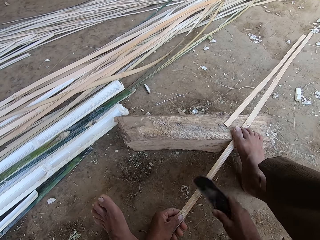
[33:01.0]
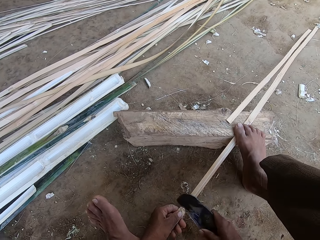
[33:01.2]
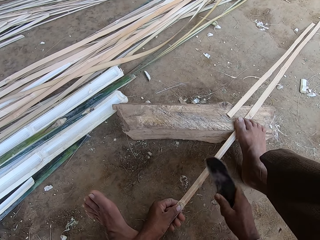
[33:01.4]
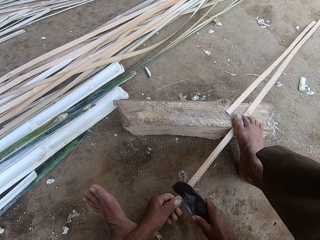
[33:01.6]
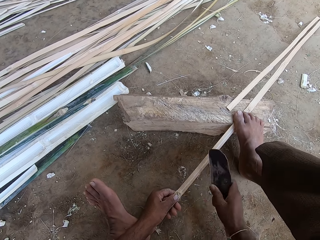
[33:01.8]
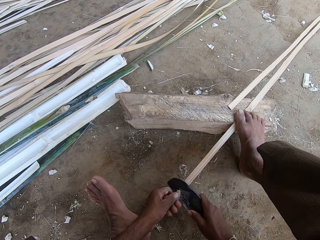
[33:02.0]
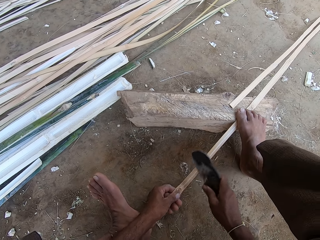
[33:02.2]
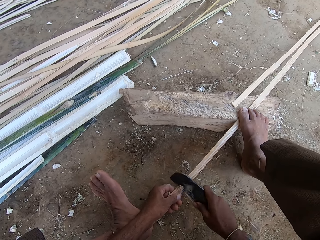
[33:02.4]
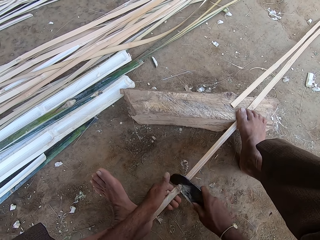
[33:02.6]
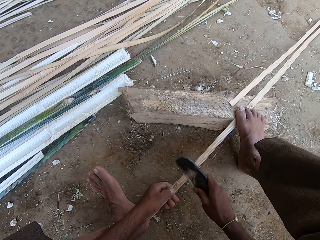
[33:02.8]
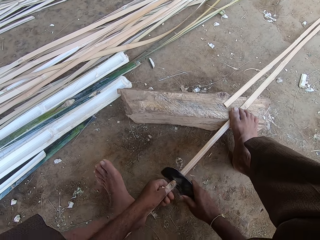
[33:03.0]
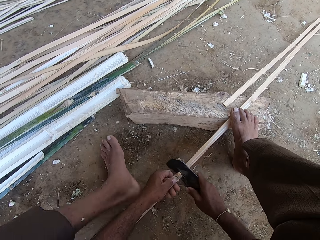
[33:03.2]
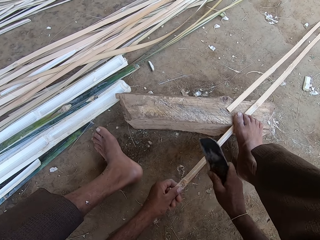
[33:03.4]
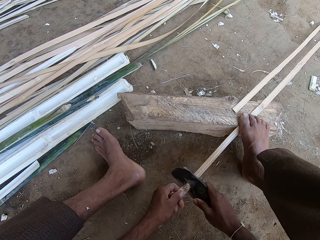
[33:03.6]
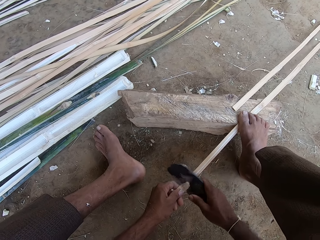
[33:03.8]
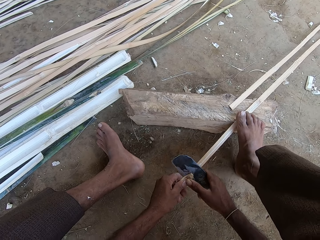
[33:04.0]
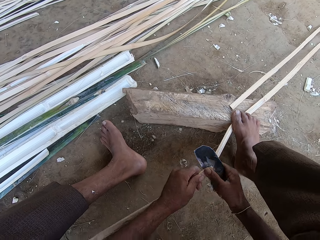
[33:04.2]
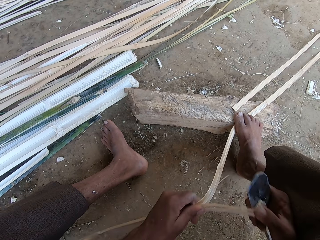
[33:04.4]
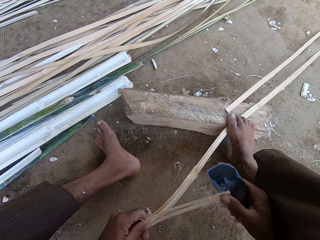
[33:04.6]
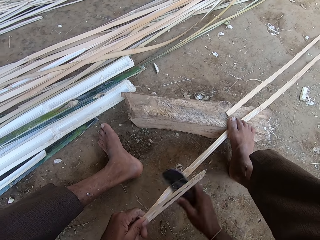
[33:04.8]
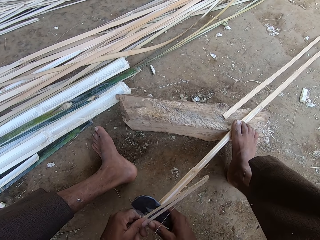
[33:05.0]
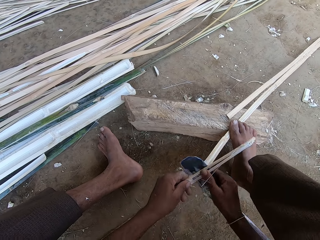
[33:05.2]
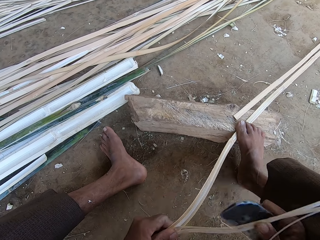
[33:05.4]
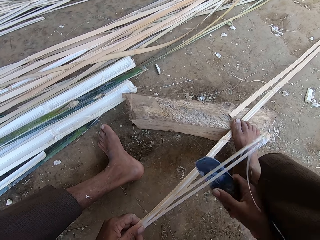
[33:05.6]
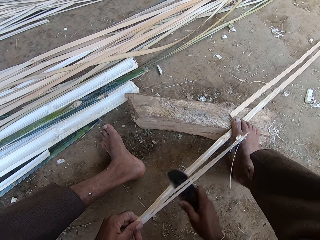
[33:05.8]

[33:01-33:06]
The camera wearer splits the reed with the machete.

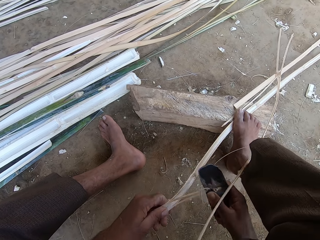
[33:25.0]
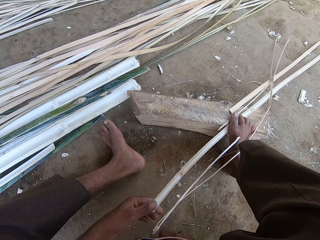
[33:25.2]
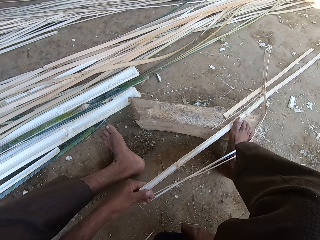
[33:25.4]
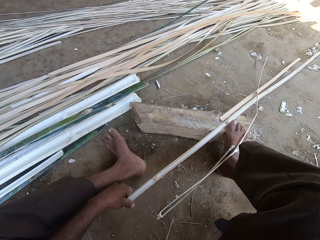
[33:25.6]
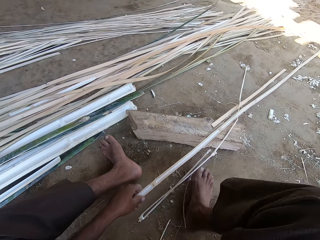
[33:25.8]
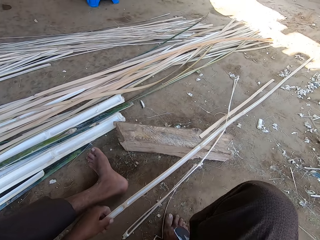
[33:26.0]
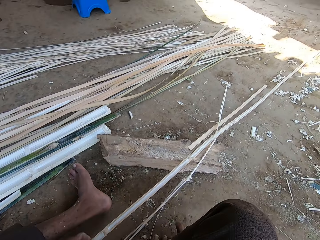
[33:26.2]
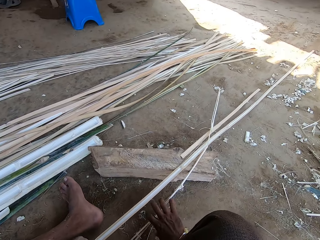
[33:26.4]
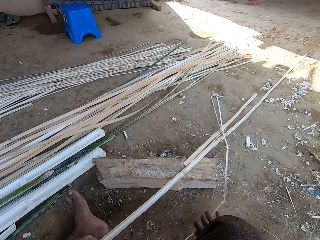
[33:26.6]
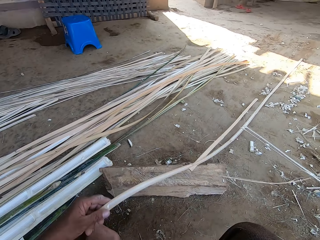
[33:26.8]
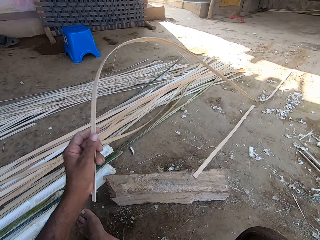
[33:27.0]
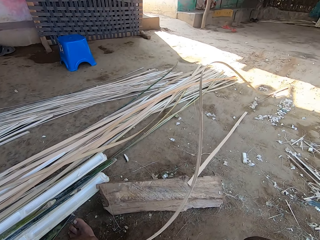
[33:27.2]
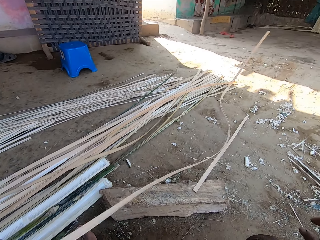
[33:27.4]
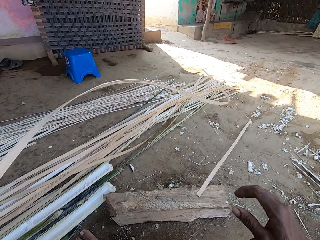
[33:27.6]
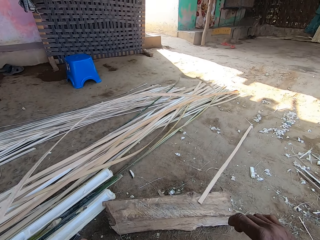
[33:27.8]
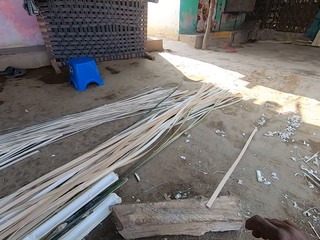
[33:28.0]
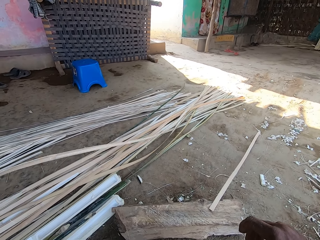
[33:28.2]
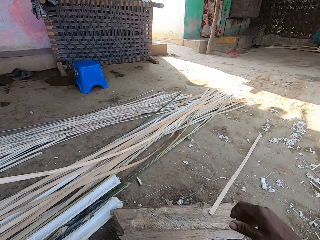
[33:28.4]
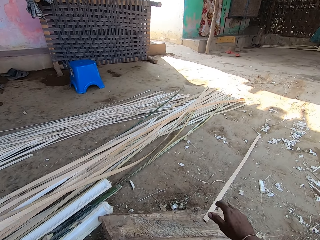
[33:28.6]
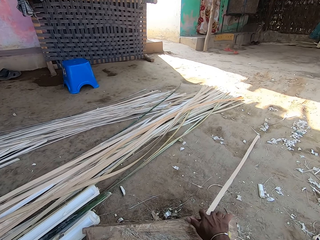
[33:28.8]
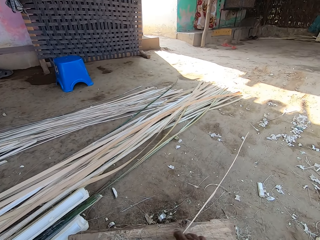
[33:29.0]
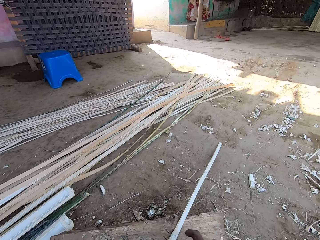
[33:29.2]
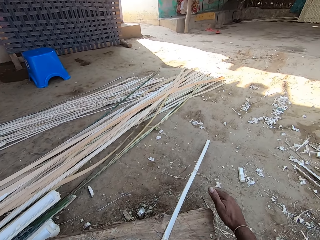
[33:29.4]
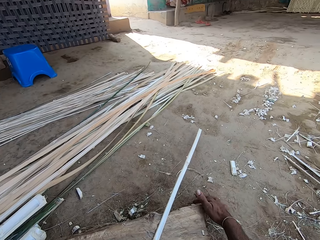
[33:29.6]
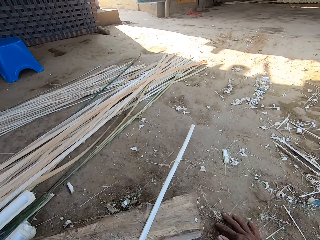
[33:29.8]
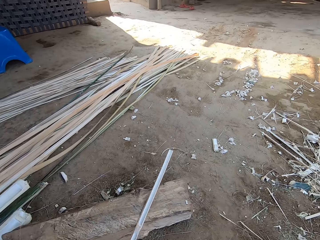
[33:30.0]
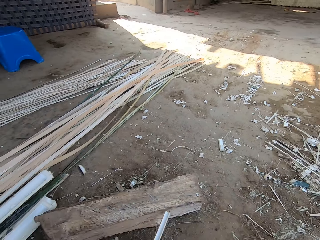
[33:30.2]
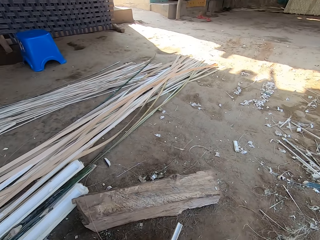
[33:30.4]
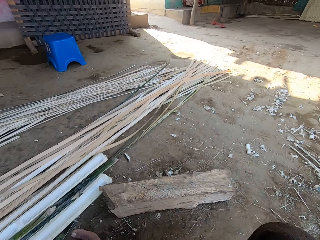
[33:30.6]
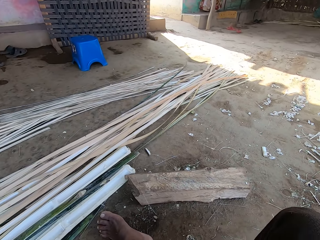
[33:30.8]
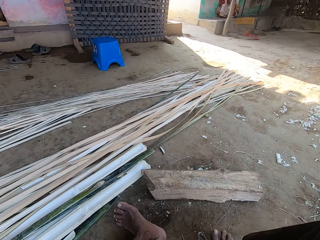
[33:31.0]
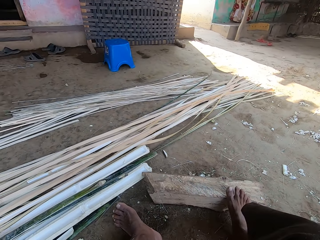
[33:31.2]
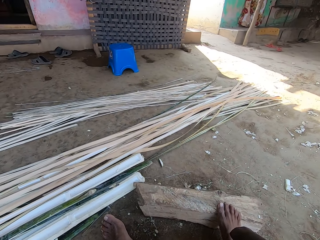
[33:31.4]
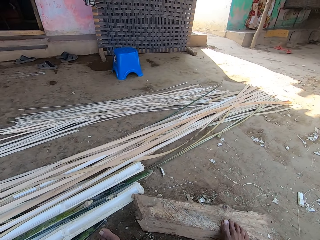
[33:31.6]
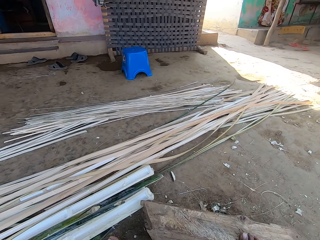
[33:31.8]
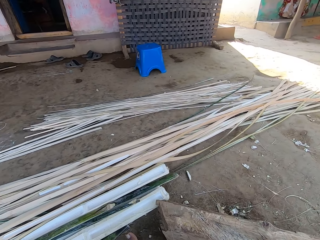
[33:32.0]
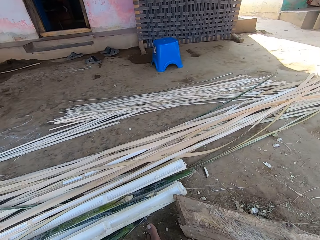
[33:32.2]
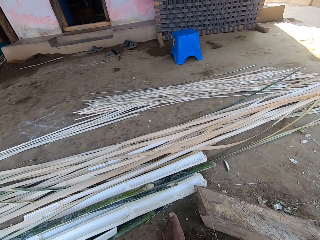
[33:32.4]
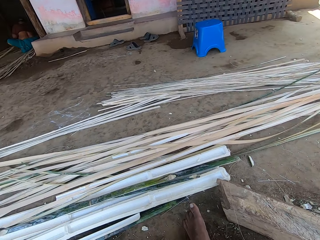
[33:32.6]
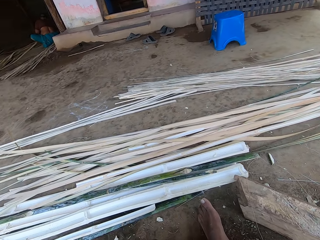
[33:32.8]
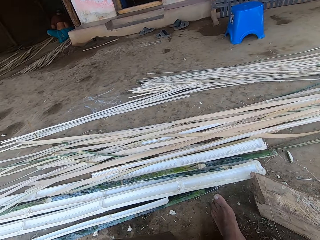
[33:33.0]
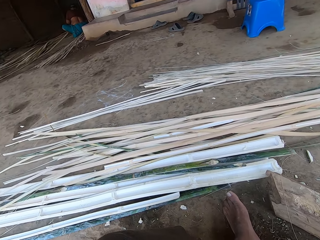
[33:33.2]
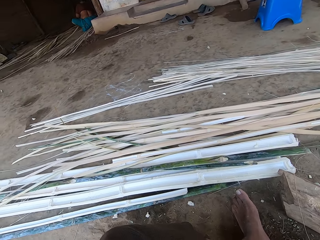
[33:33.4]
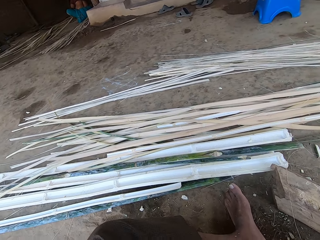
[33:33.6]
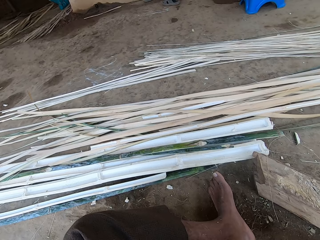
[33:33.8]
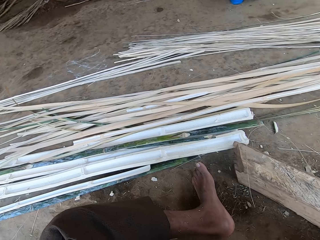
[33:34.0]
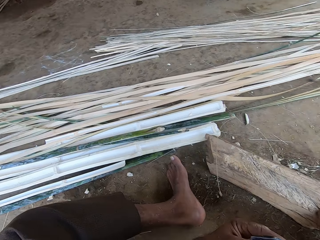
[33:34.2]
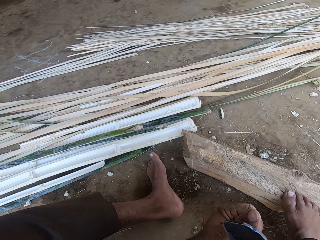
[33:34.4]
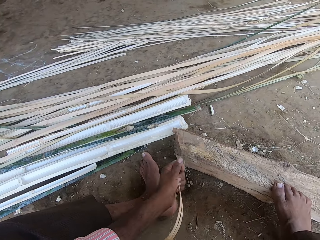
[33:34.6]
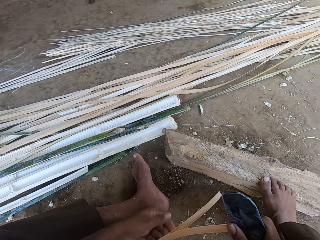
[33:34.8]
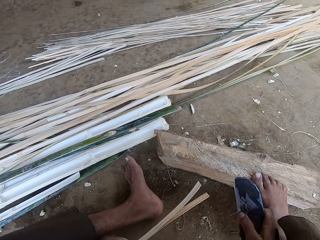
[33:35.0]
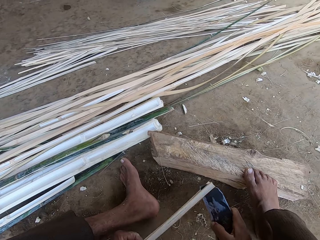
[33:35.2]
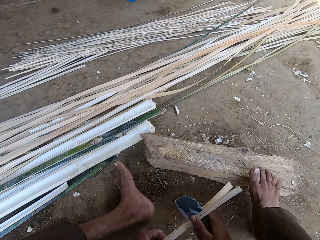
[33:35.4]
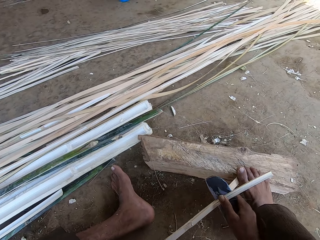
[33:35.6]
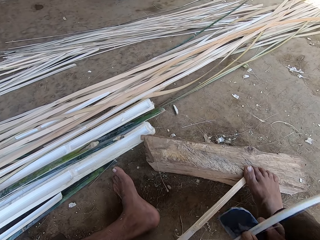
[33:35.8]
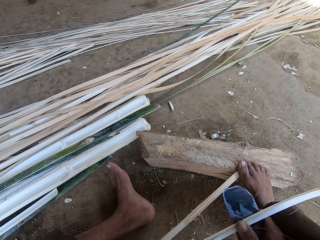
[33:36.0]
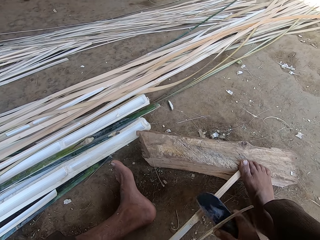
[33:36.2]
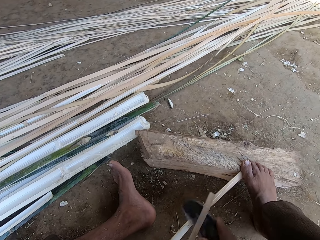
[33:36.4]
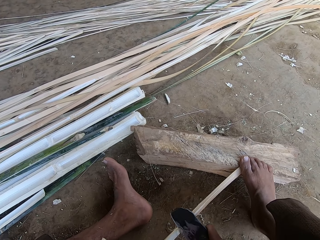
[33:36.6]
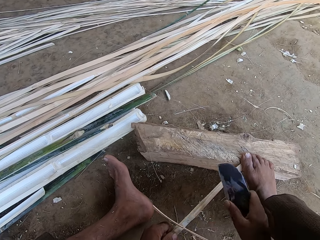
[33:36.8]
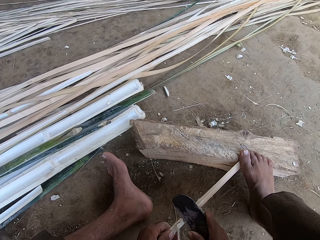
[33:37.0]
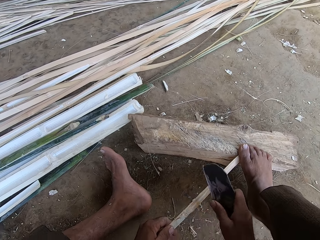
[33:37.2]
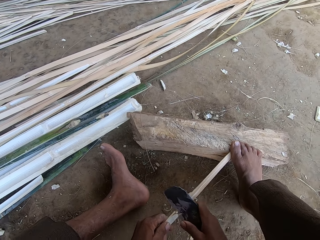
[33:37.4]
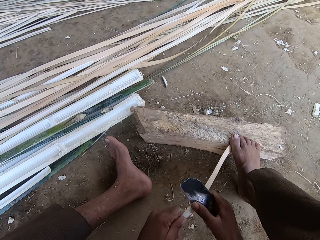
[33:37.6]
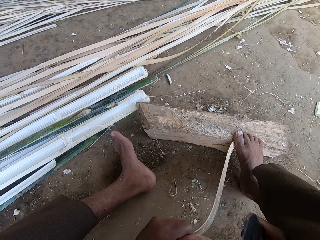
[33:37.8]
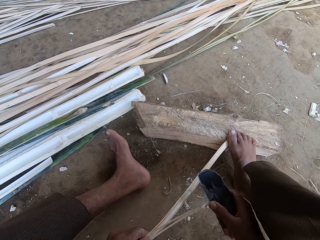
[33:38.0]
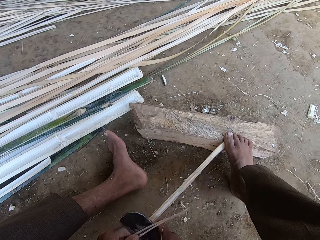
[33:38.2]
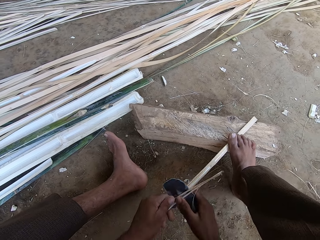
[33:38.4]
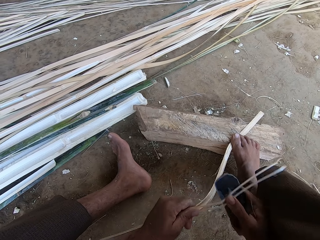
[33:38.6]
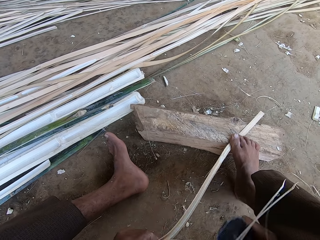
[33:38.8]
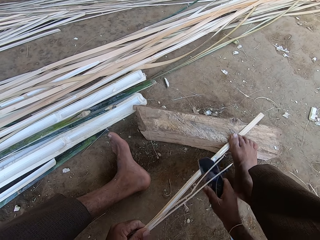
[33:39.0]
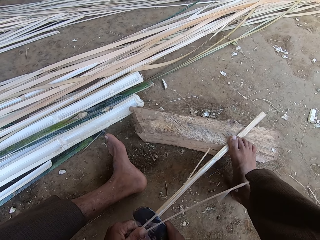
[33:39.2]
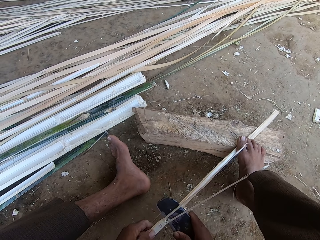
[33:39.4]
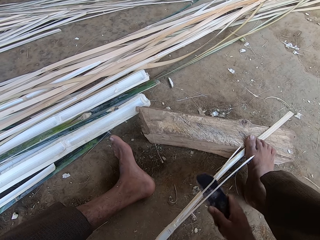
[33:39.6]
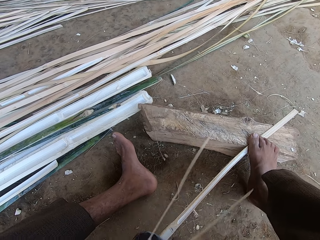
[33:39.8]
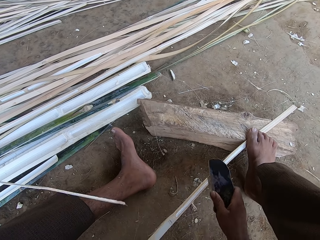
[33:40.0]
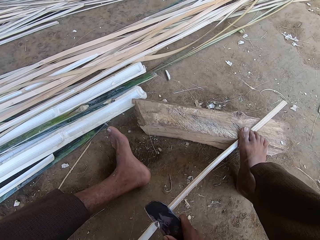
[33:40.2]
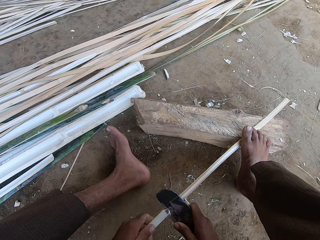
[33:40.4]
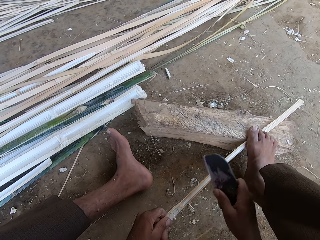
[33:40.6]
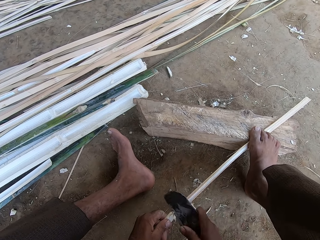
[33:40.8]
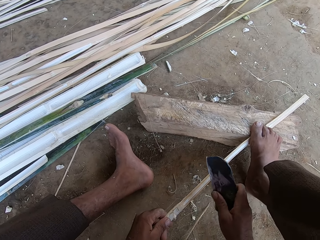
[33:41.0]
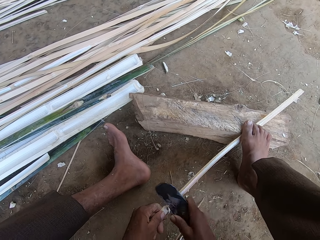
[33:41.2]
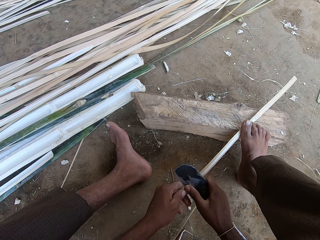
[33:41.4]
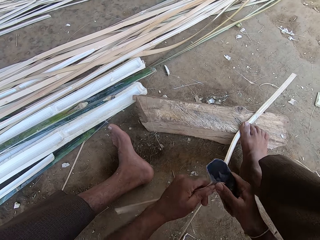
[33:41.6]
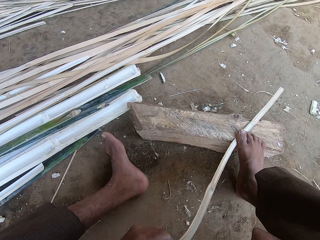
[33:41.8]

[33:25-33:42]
The camera wearer lifts up the reed or bamboo. He throws the bamboo stick aside. He places the bamboo aside. He picks up a bamboo stick from the ground. He wipes the ground with his hand. He steps on the piece of wood. He peels the bamboo with a knife. He splits the reed into two.
